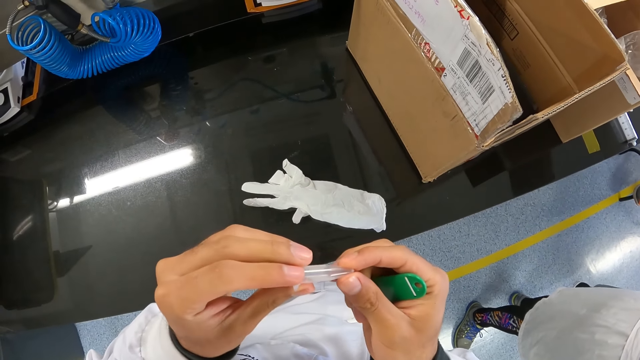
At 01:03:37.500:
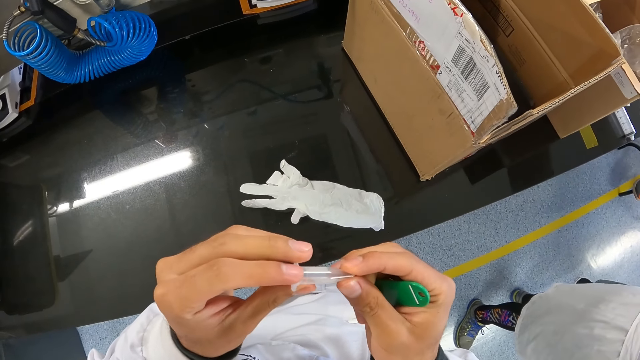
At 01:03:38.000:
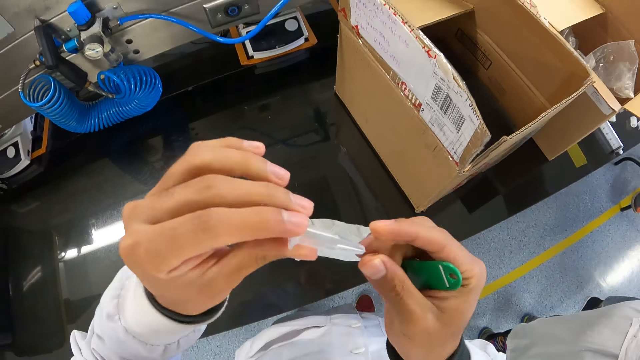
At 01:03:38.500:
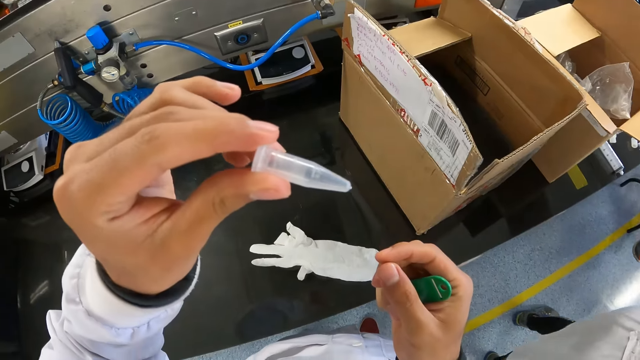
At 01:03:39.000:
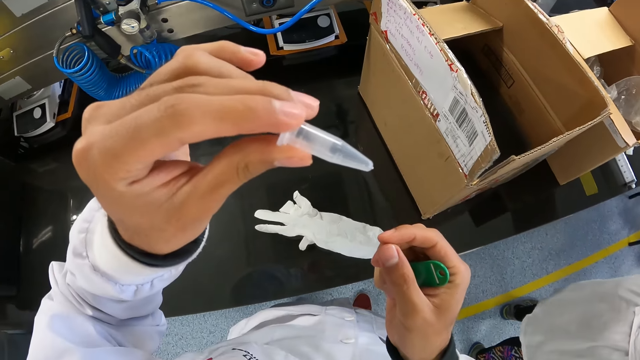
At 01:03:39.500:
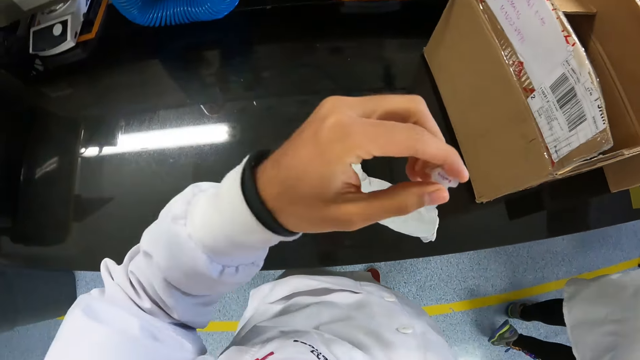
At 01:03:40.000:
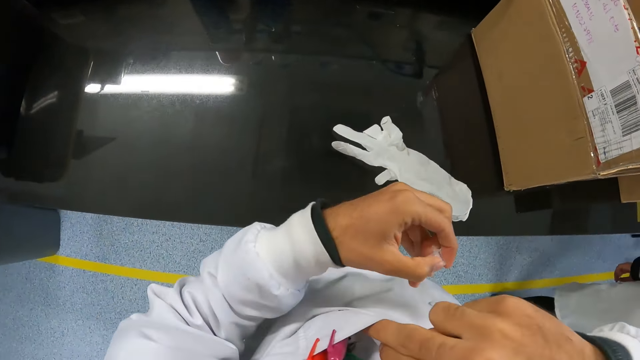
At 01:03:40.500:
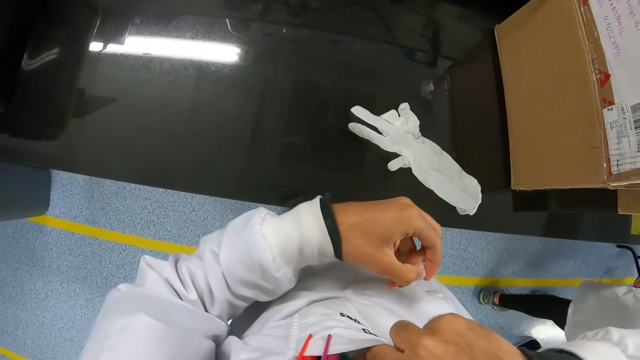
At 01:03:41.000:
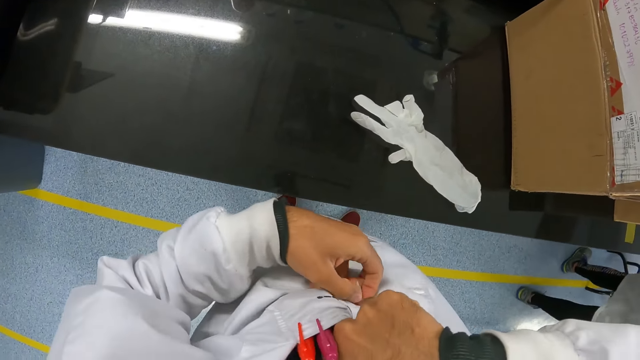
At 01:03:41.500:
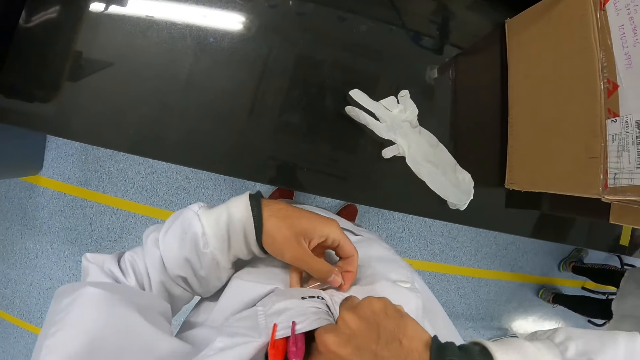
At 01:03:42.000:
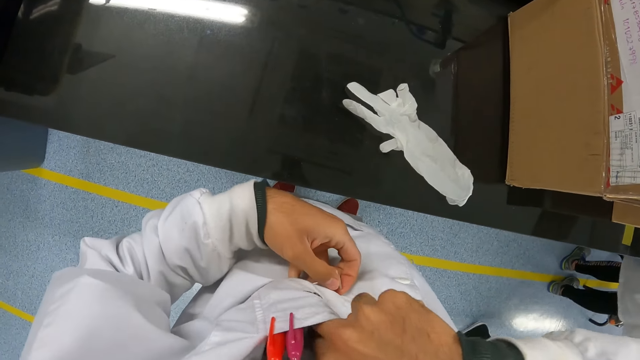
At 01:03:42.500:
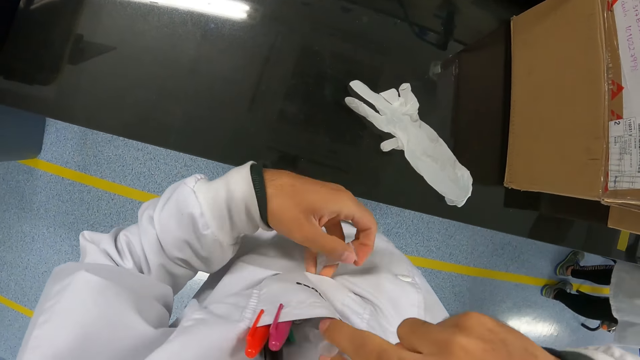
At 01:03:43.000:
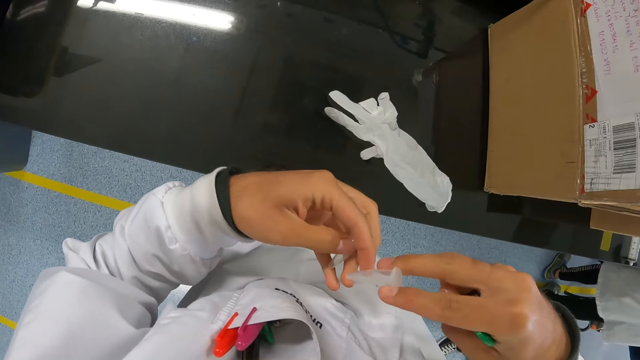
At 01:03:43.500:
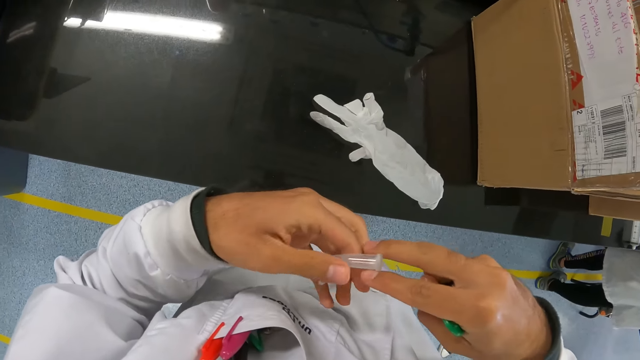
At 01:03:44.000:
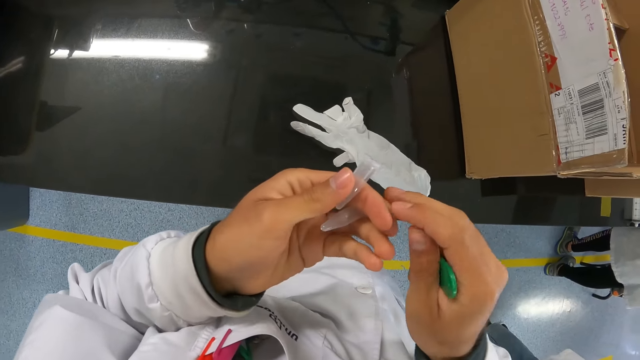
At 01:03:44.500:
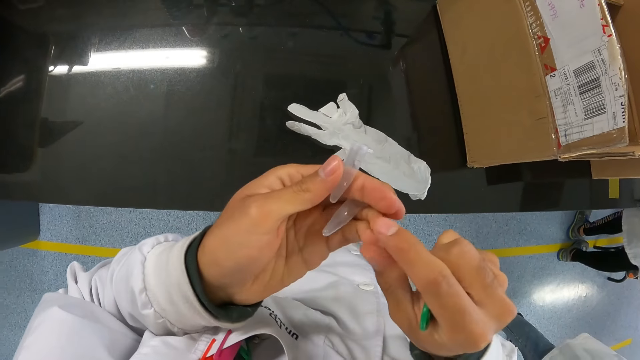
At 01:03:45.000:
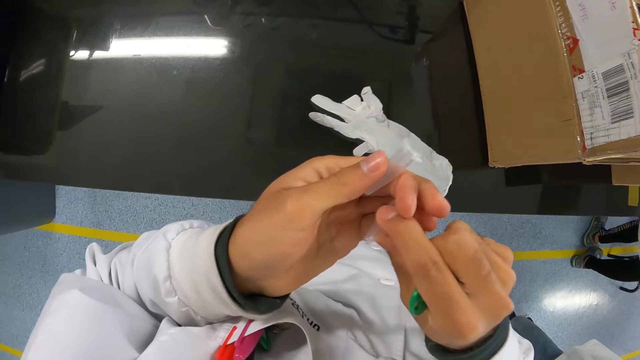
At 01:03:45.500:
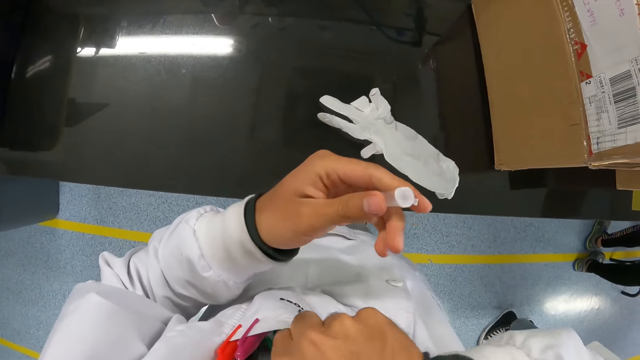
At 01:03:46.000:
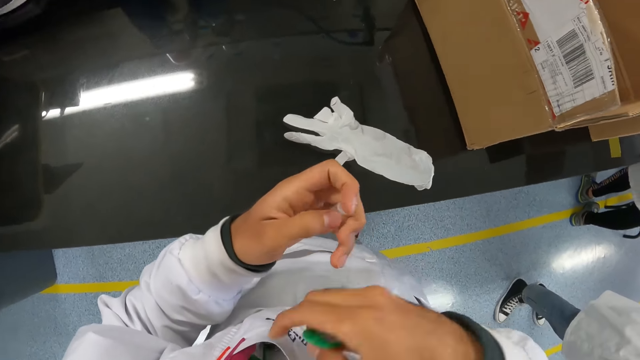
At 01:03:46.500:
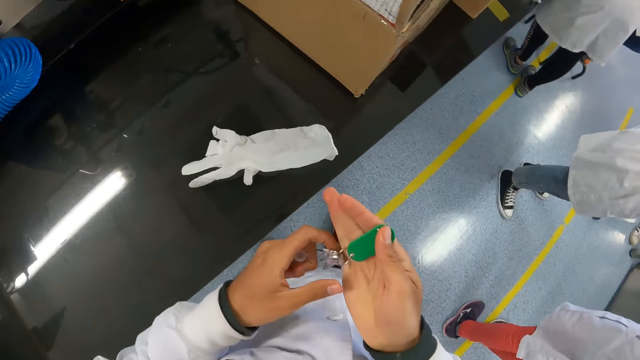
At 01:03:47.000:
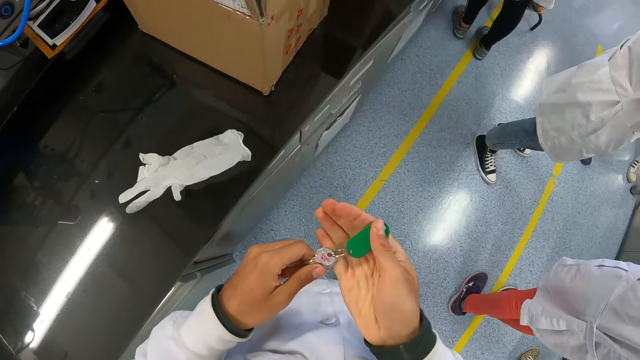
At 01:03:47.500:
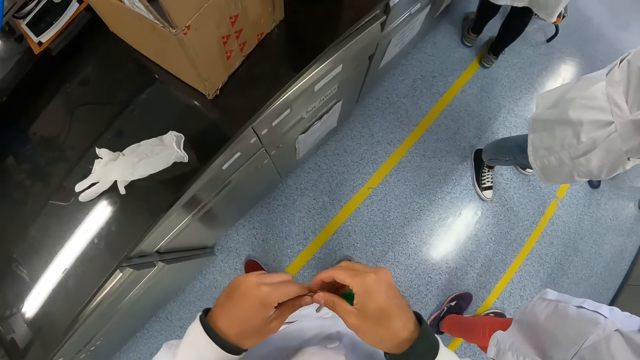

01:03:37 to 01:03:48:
The camera wearer dips her right hand into her pocket. She brings out a test tube from her pocket with her right hand. She holds something in the left hand. She picks up something. She puts the test tube in her pocket with her right hand. She checks the key.

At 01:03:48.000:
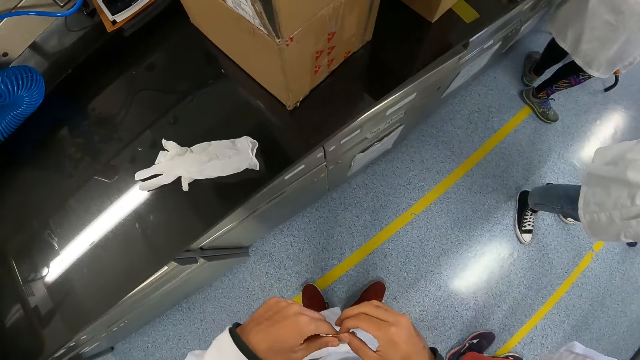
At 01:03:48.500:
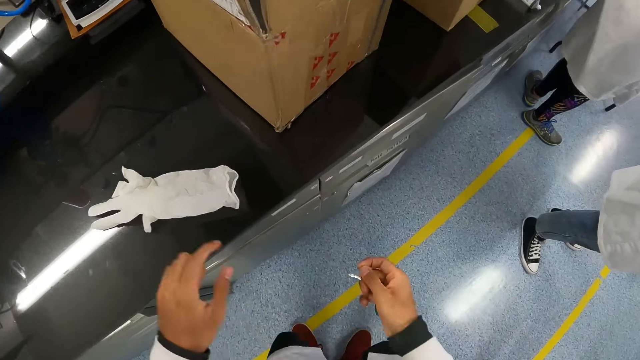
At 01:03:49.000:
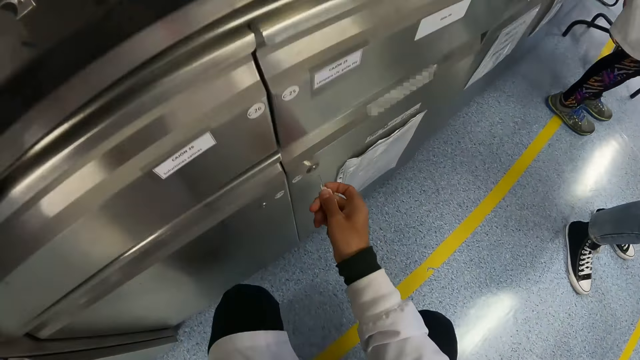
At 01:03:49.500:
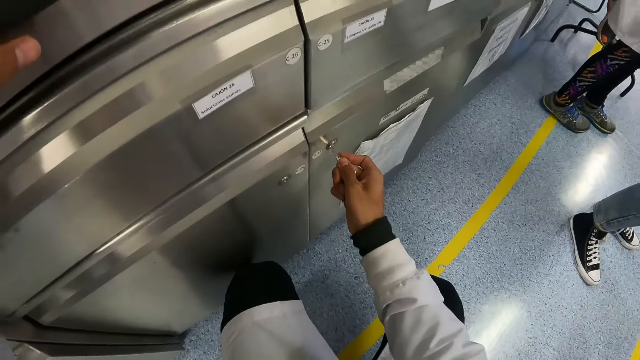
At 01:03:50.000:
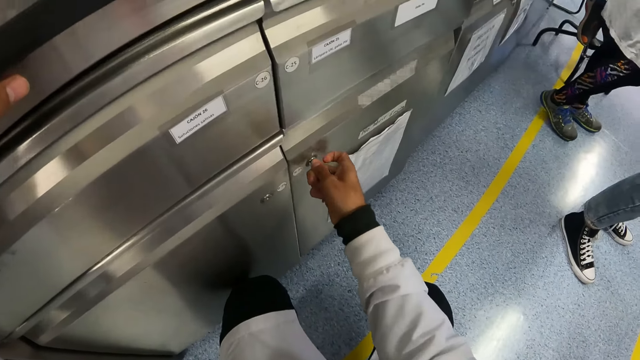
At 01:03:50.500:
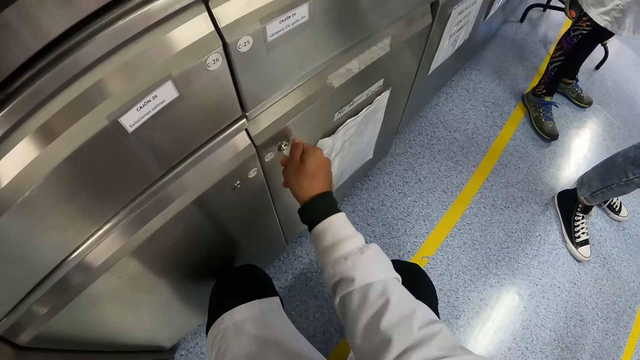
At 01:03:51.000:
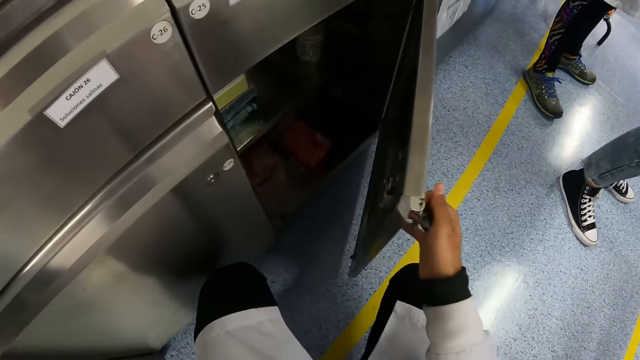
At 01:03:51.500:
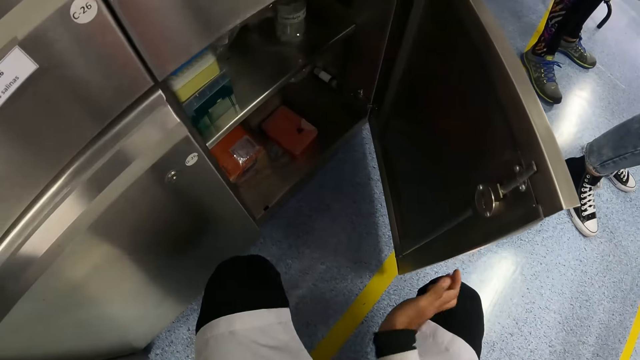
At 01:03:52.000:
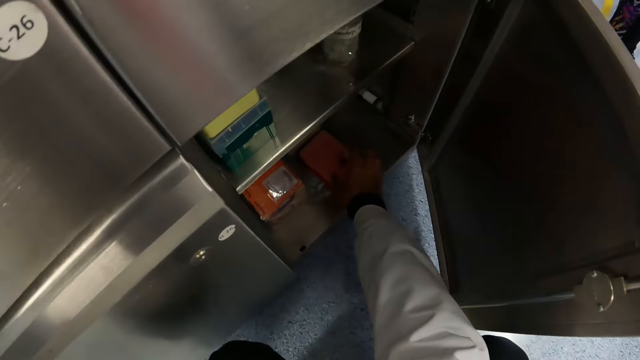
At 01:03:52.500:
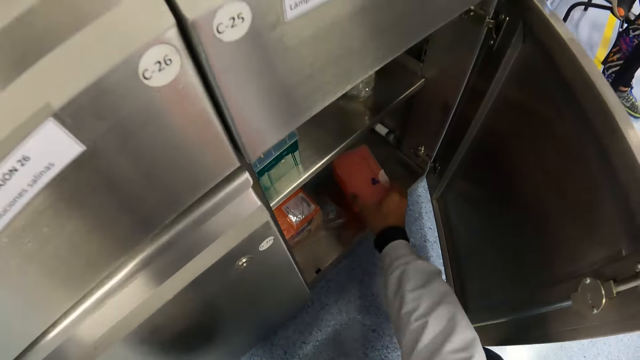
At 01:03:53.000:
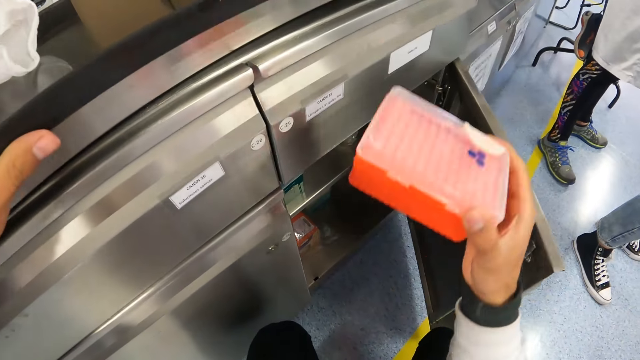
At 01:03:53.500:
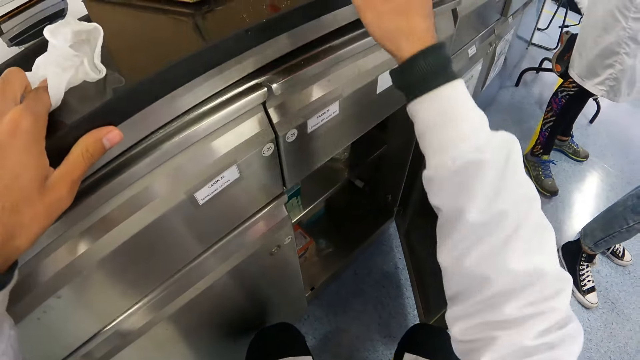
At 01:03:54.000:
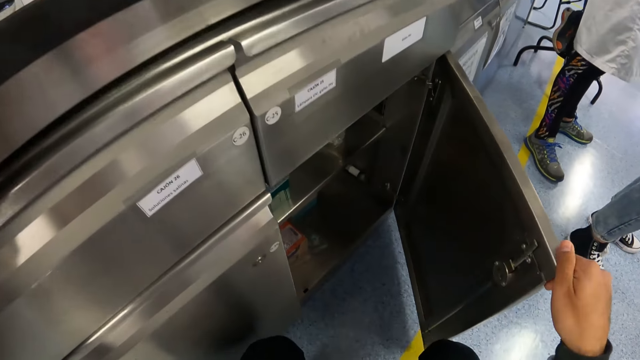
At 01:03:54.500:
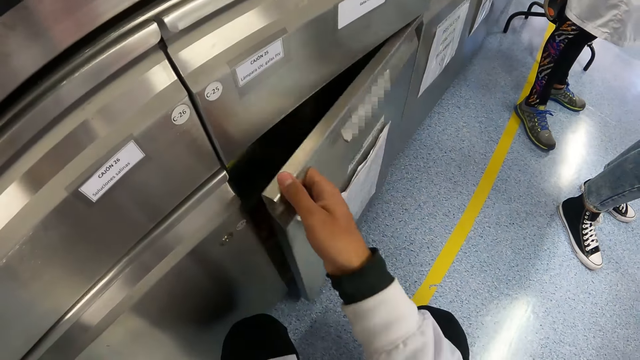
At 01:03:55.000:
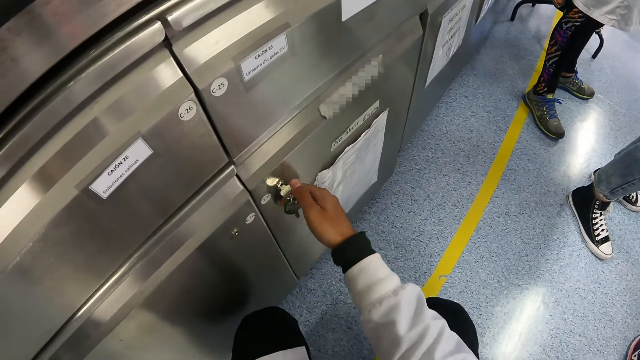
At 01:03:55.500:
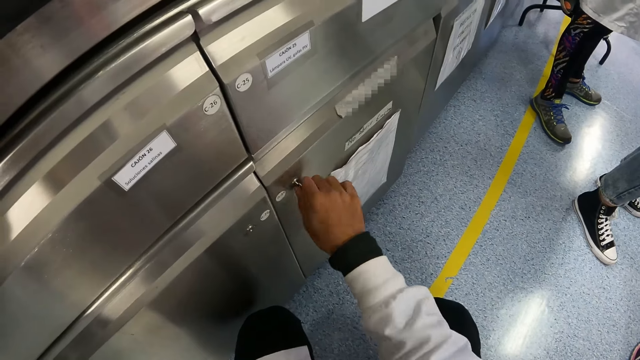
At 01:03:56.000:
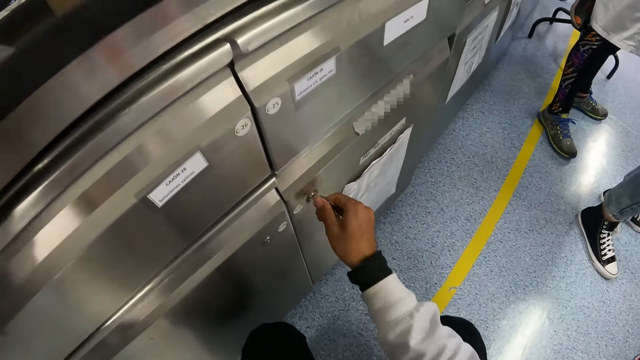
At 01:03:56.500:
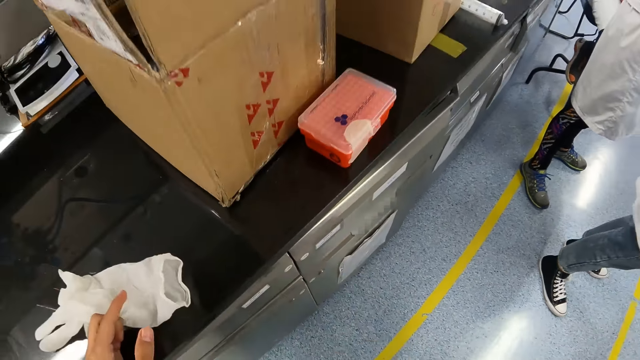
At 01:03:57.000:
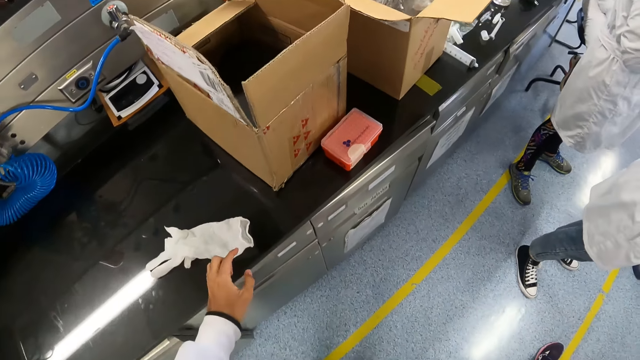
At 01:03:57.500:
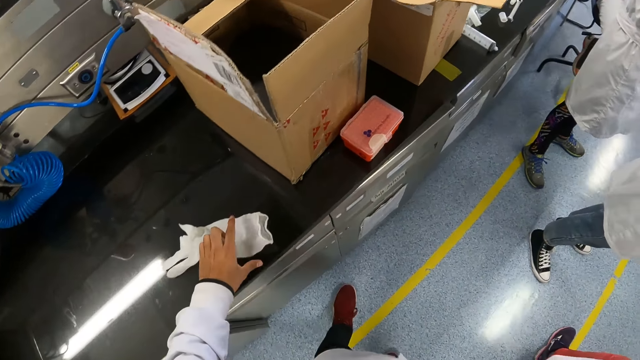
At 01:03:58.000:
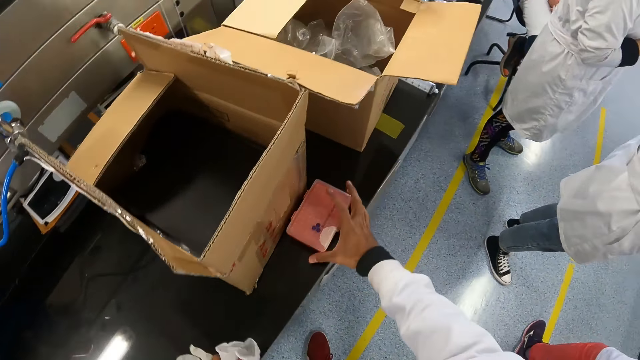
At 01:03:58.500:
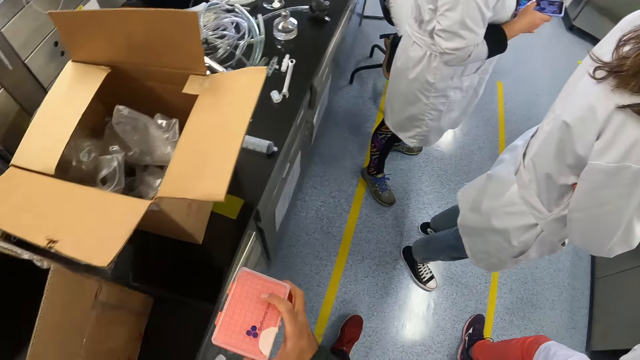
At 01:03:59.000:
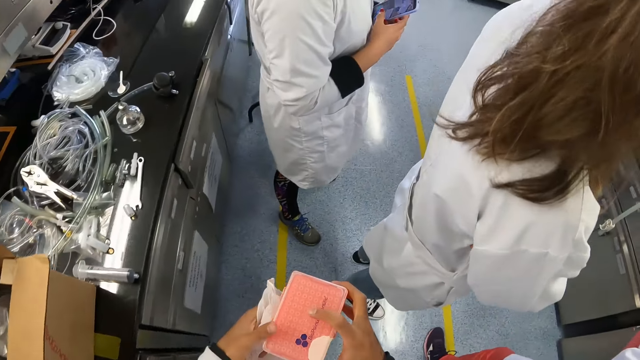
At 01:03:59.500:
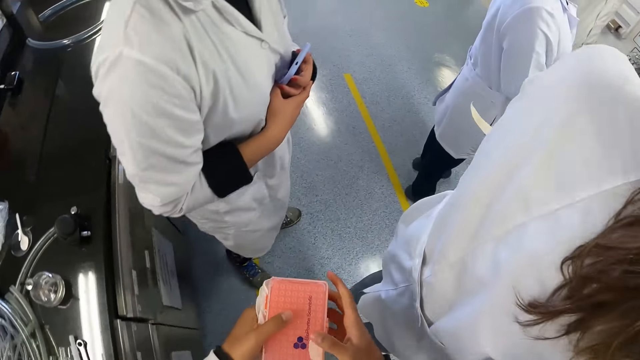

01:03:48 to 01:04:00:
The camera wearer holds the surface. She unlocks a cupboard or cabinet with a key in her right hand. She opens the cabinet. She picks a test tube plate or container from the cupboard with her right hand. She drops the test tube plate on the countertop with her right hand. She closes the cupboard with her right hand. She locks the cupboard with the key in her right hand. She pulls the key. She looks around. She picks up a glove. She picks up the container. She carries the test tube plate from the countertop with her right hand. She walks around.
